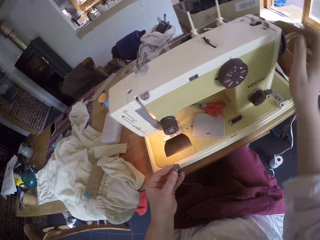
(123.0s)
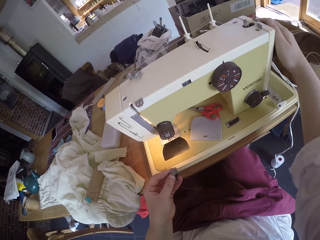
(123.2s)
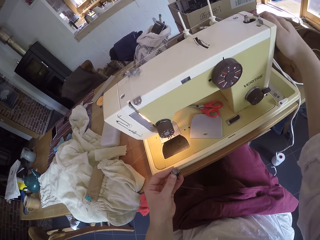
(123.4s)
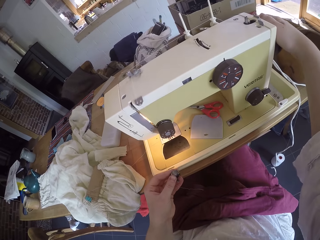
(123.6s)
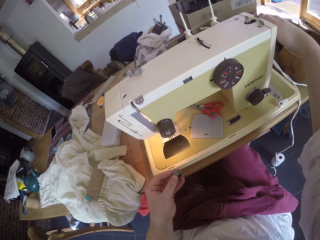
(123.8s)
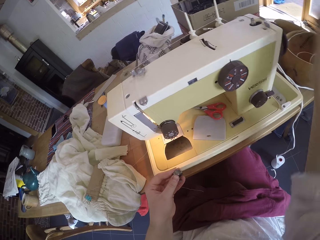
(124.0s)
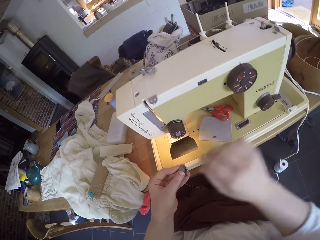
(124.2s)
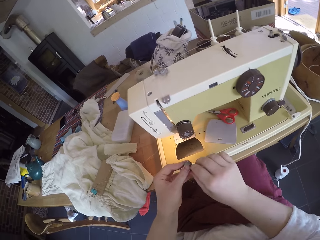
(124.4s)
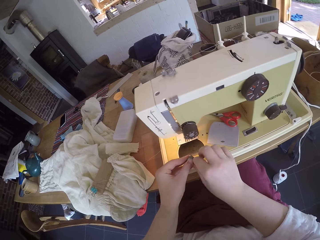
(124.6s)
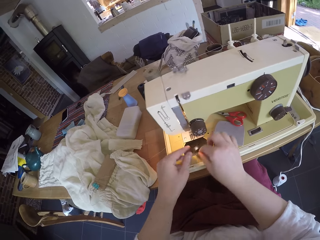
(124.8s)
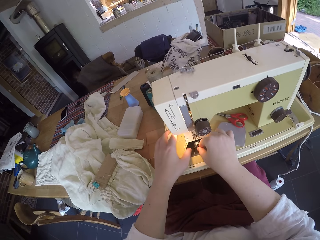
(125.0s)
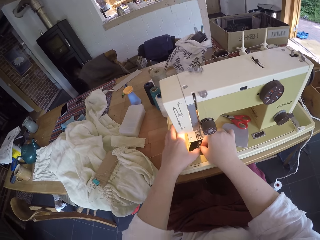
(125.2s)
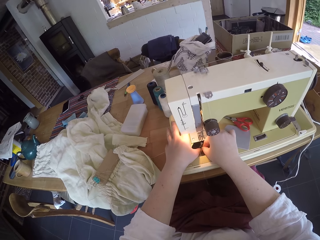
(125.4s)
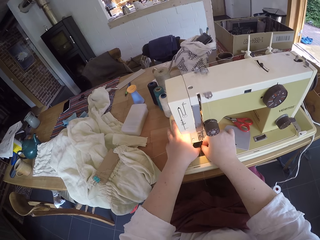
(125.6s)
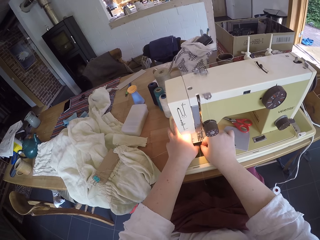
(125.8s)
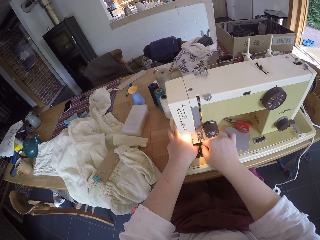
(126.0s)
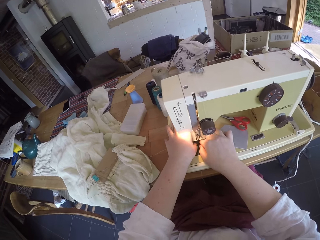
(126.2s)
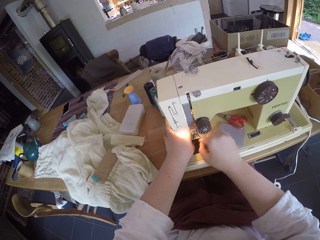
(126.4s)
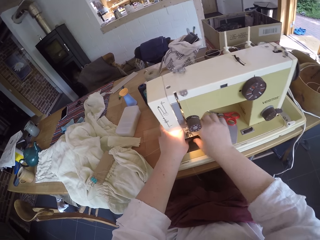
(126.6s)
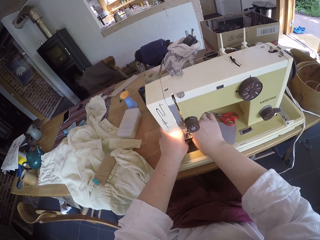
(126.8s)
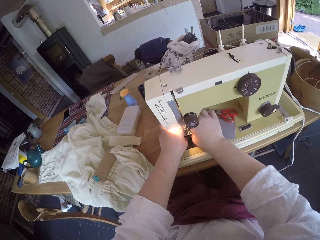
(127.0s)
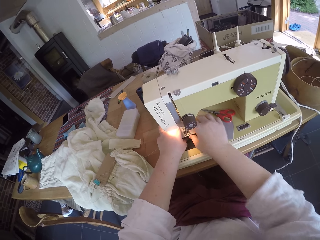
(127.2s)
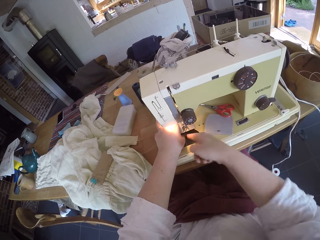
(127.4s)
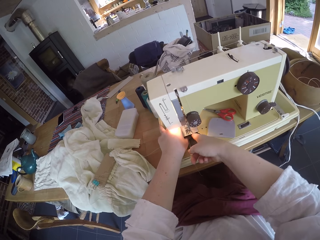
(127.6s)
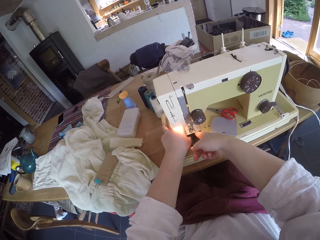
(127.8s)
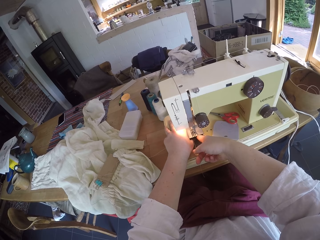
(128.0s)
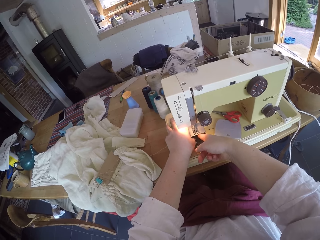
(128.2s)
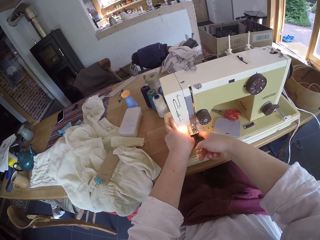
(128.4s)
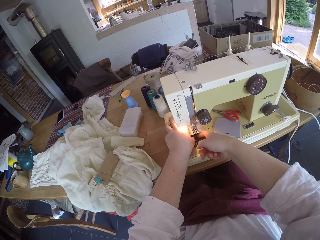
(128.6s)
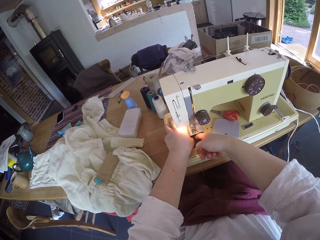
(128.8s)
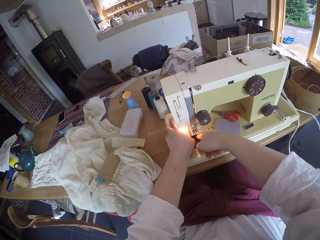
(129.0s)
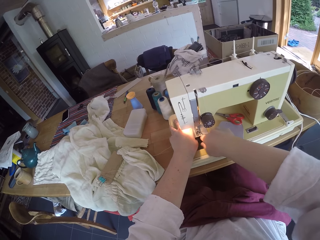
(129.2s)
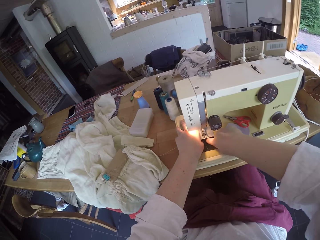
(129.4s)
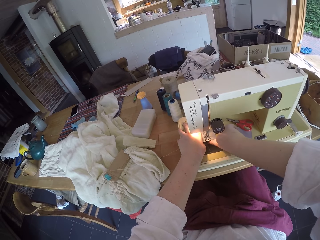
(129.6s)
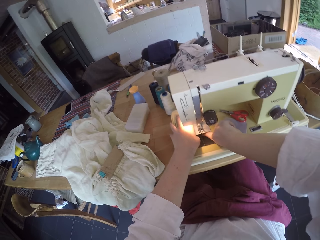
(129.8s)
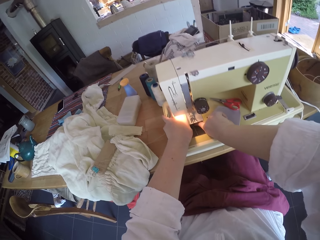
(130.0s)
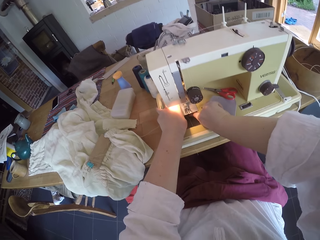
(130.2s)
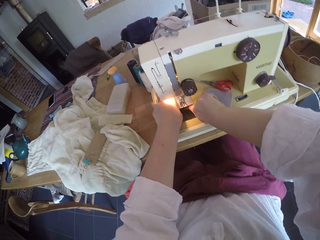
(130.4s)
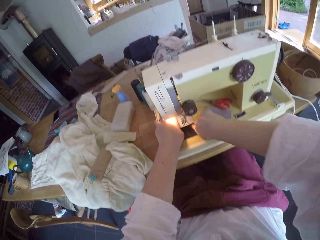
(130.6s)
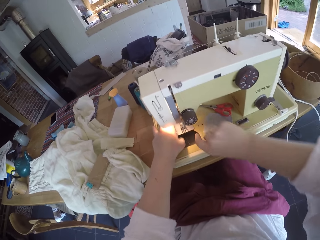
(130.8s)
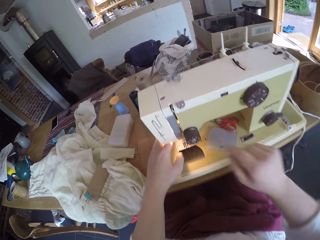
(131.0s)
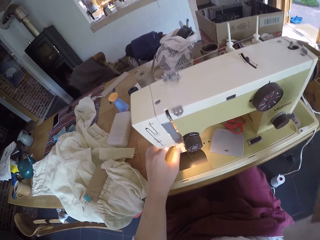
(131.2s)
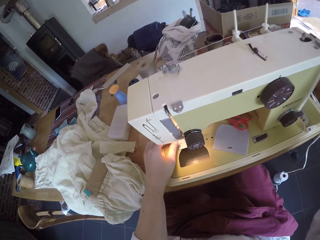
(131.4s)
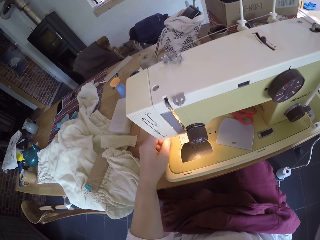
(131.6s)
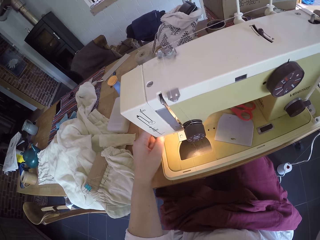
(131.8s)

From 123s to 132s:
The camera wearer adjusts a machine pulley on the sewing machine with her hand. She fits the bobbin inside the bobbin compartment. She adjusts the machine pulley on the sewing machine with her hand again.

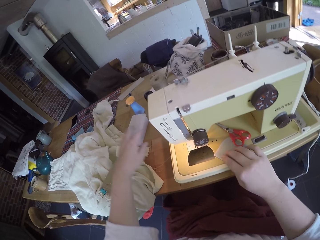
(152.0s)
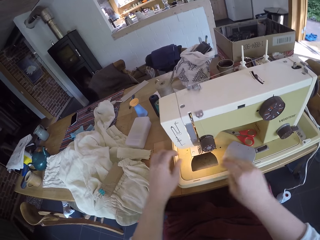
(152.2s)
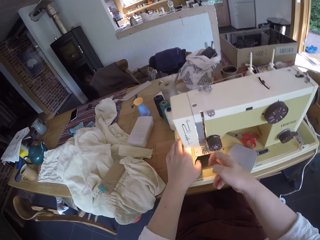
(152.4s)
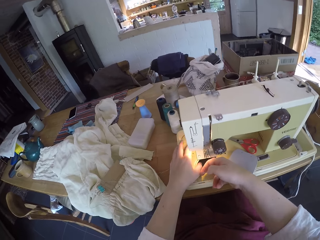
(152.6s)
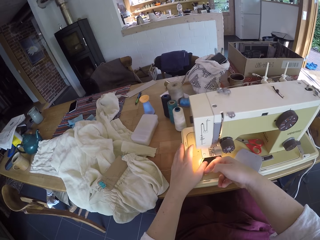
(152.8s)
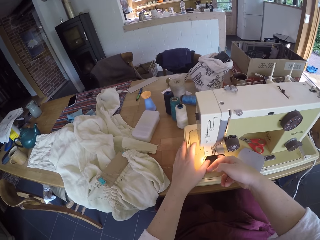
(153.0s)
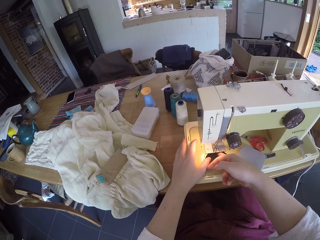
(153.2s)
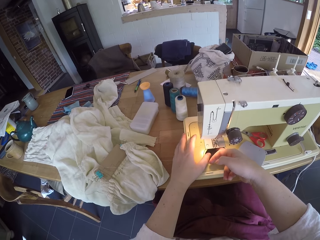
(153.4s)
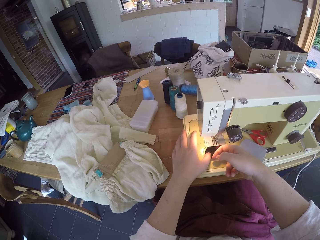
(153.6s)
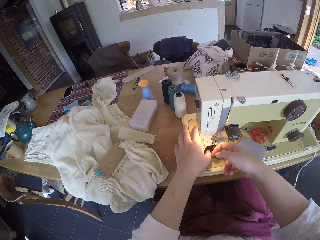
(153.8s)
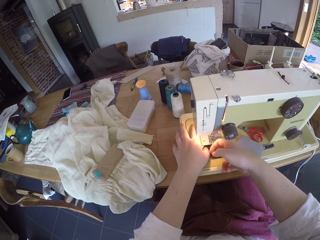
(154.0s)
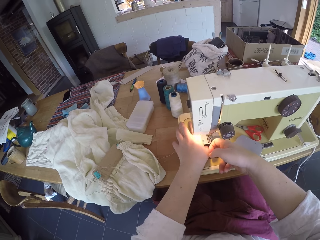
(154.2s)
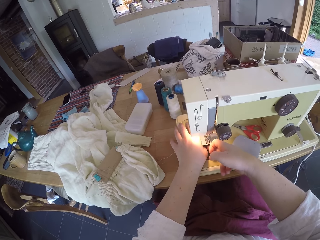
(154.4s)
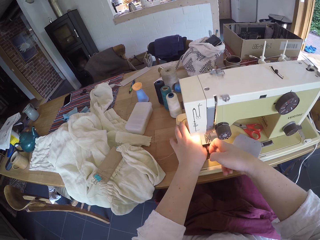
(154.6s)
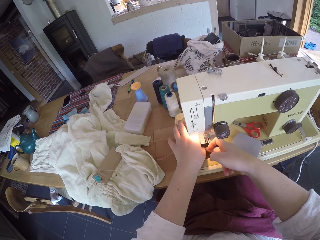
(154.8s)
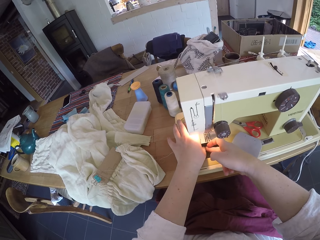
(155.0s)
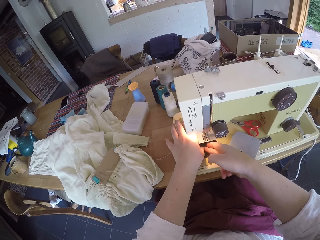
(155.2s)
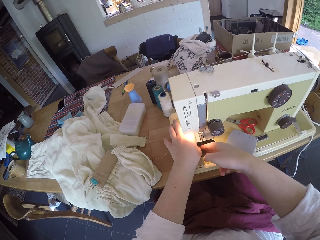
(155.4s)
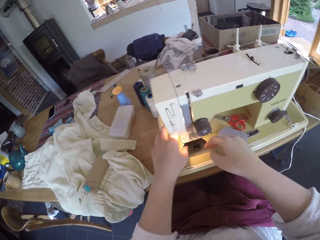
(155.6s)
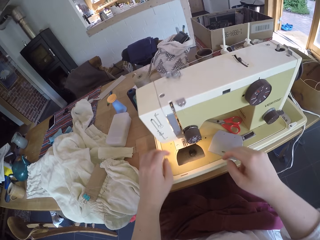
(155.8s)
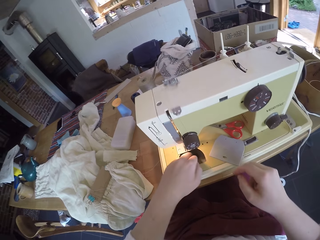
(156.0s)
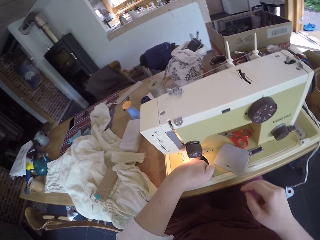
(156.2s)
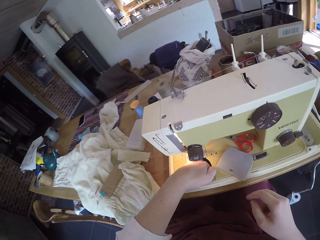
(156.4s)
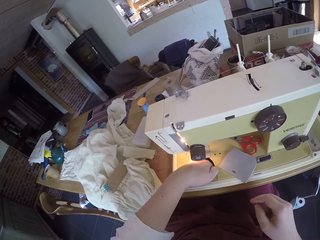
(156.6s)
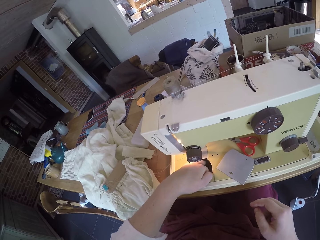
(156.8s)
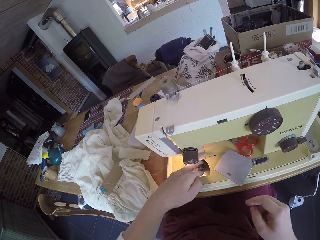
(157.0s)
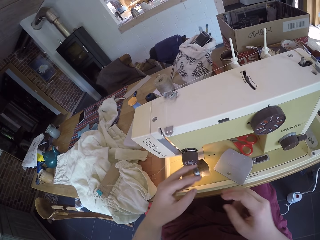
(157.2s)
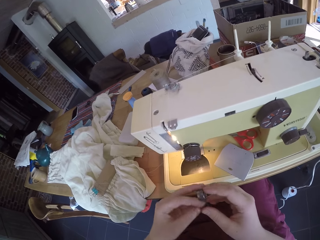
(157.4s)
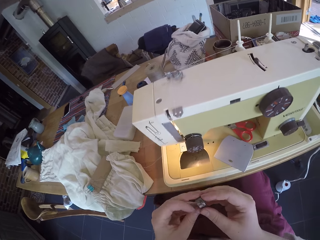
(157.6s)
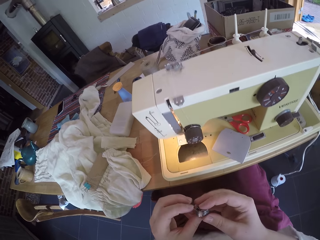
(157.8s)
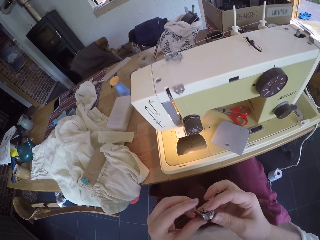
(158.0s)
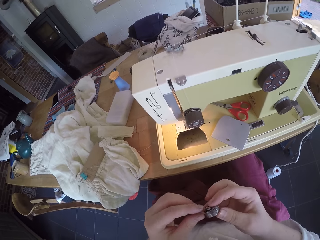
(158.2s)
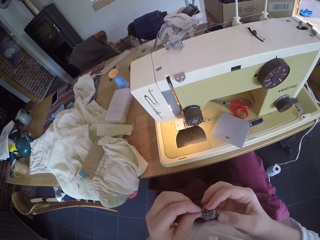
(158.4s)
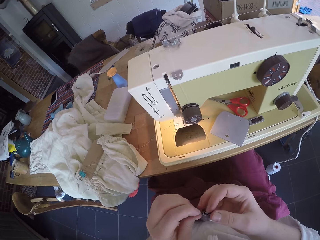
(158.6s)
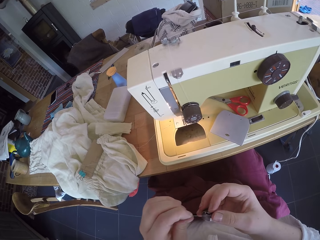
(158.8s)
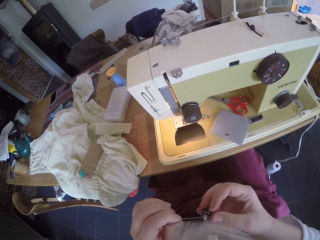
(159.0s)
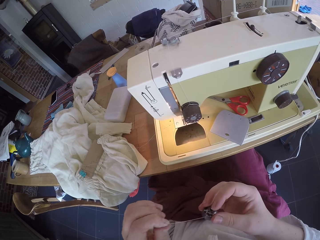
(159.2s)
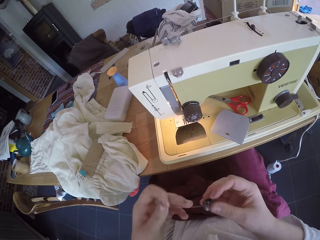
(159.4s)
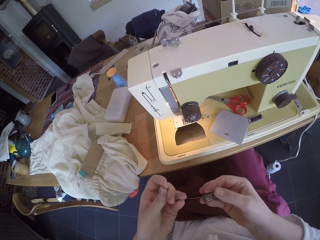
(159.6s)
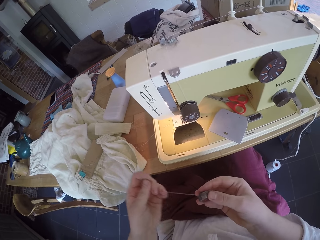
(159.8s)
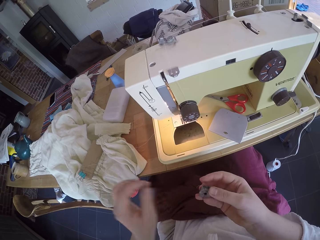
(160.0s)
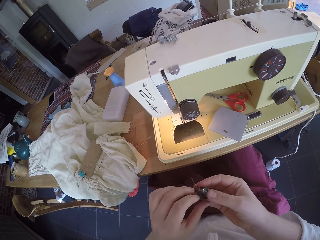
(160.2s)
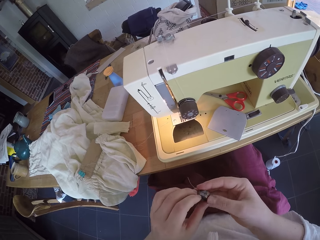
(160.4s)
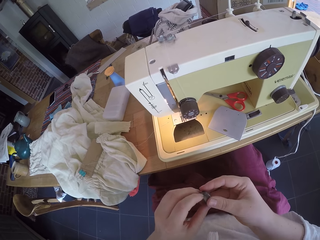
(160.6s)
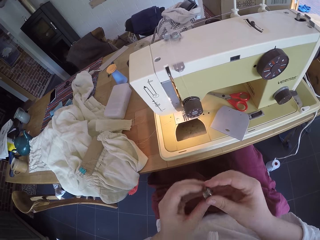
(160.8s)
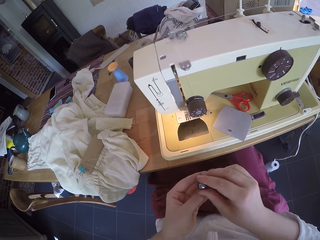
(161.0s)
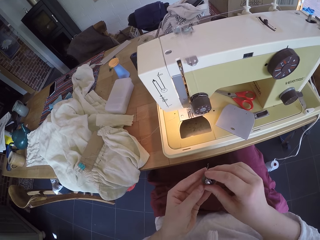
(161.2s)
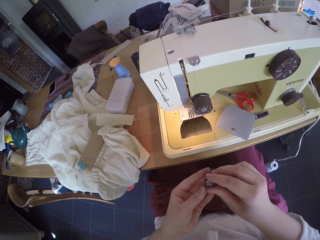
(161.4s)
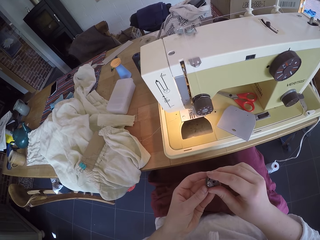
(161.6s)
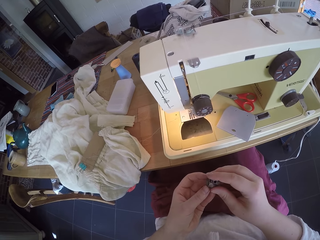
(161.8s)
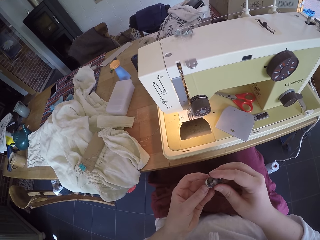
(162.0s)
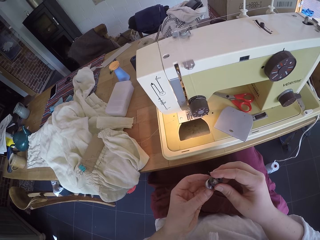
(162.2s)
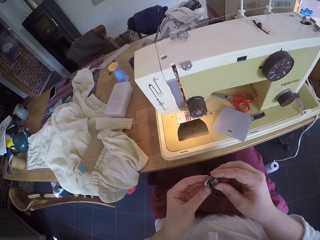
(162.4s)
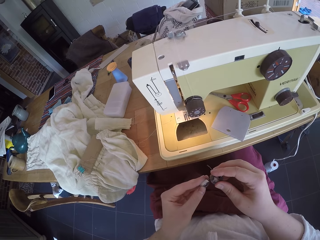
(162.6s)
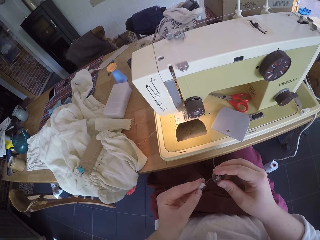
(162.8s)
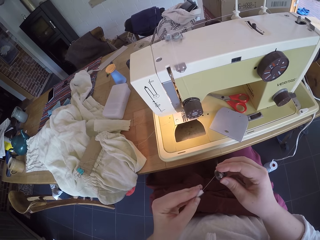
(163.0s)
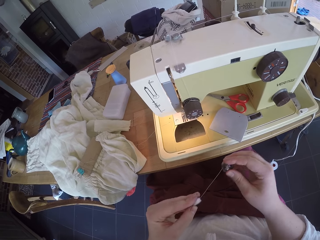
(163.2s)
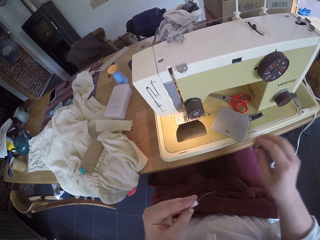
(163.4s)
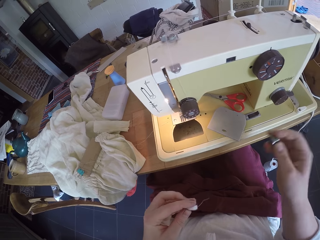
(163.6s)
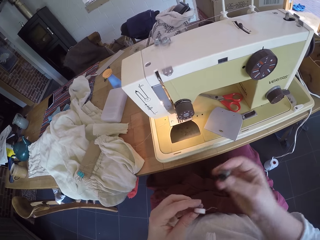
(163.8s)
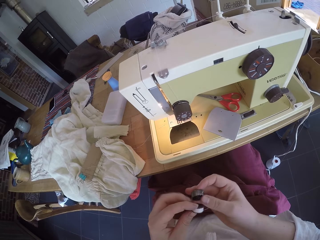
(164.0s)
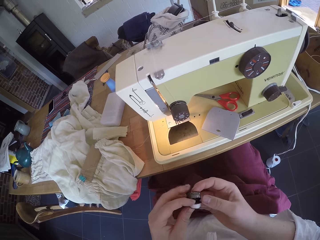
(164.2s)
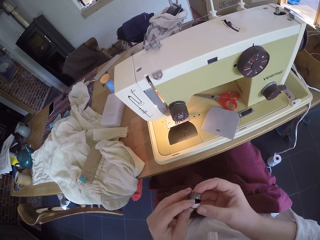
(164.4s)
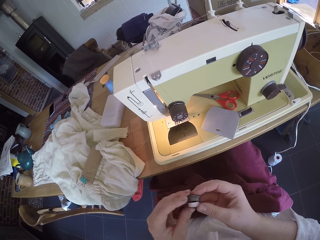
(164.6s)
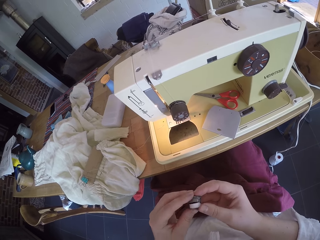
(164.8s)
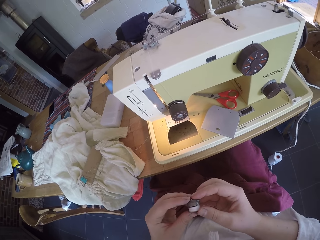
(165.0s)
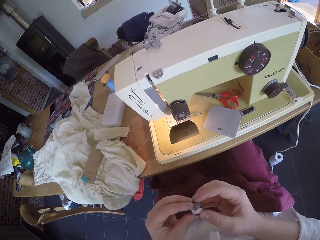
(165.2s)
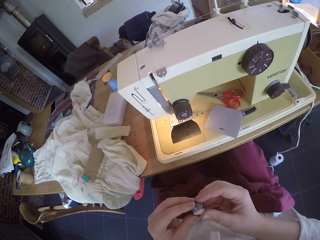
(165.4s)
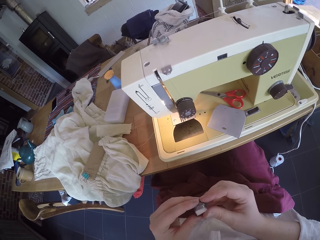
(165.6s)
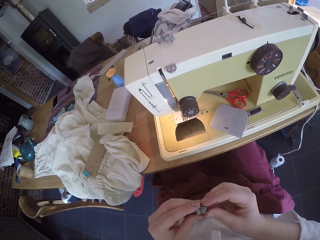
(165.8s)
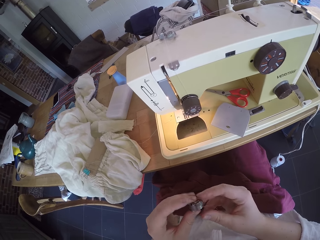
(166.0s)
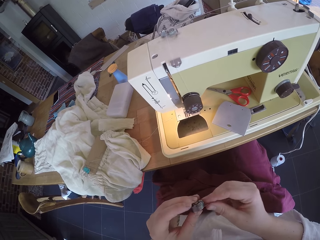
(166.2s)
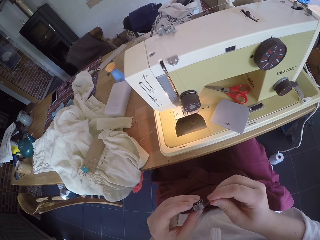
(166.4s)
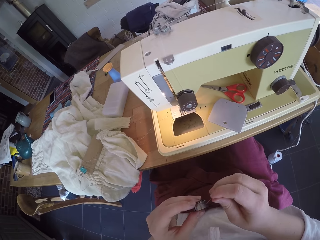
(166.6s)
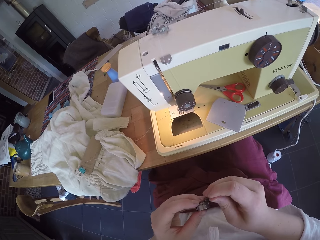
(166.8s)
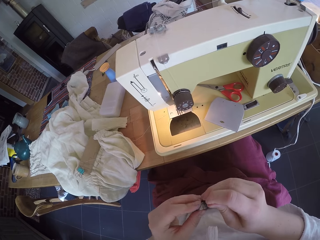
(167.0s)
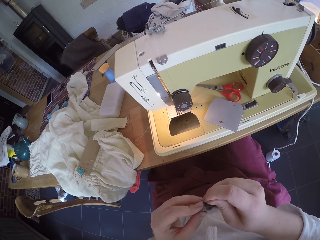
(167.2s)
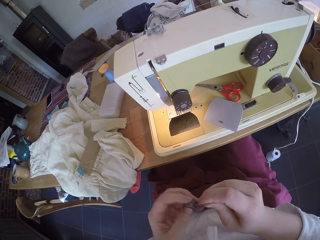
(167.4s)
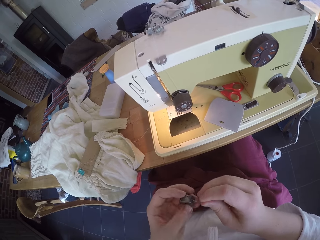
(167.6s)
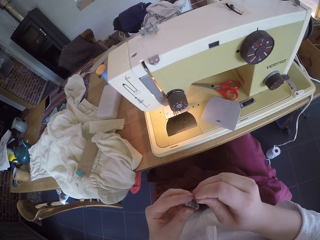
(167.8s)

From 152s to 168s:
The camera wearer removes the bobbin from the bobbin compartment. She holds the bobbin with her hand and pulls a thread with her hand. She removes the bobbin case. She opens the needle bobbin case. She attaches the bobbin to the bobbin case. She closes the needle bobbin case. She pulls the thread with her hand.
